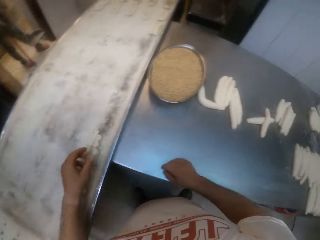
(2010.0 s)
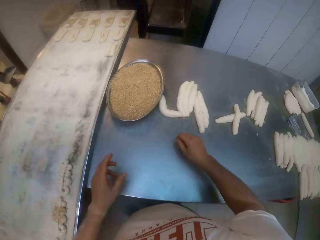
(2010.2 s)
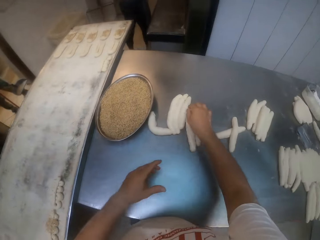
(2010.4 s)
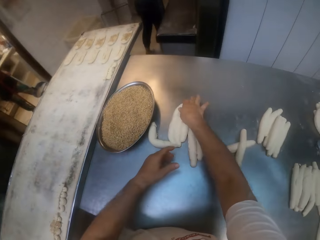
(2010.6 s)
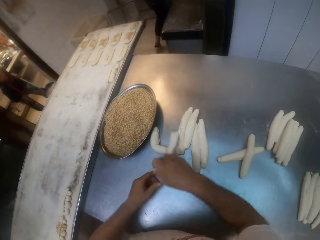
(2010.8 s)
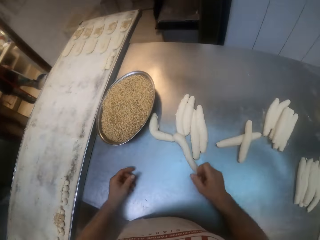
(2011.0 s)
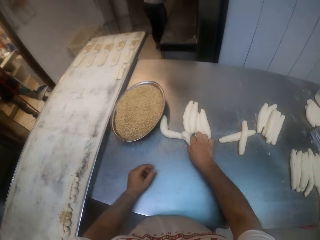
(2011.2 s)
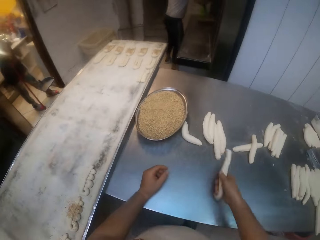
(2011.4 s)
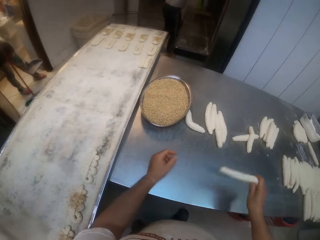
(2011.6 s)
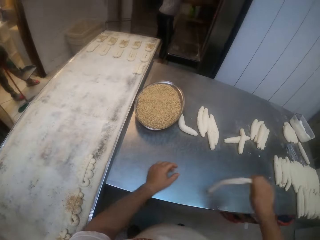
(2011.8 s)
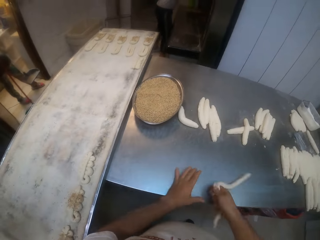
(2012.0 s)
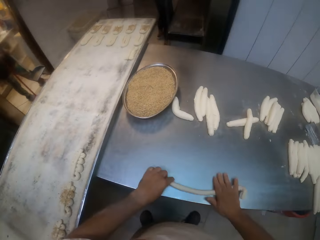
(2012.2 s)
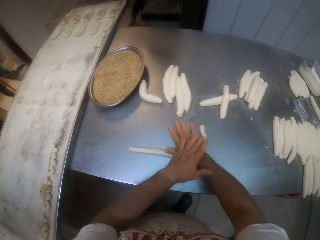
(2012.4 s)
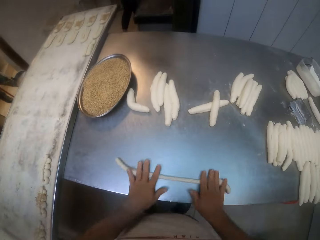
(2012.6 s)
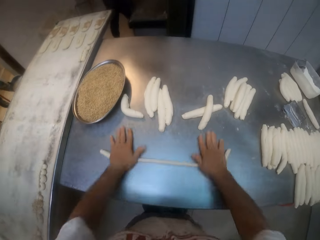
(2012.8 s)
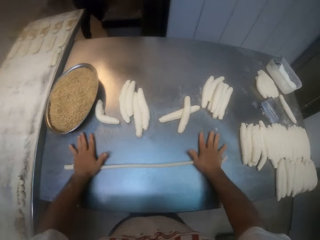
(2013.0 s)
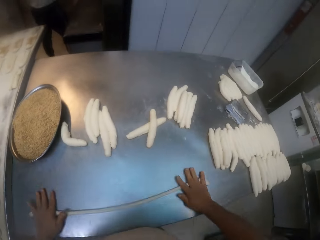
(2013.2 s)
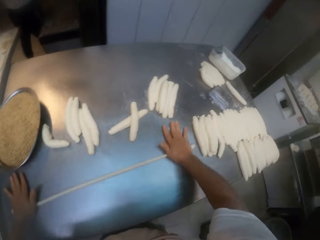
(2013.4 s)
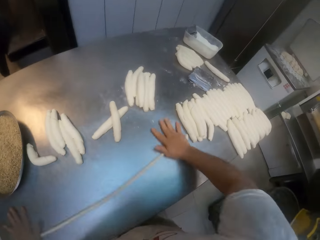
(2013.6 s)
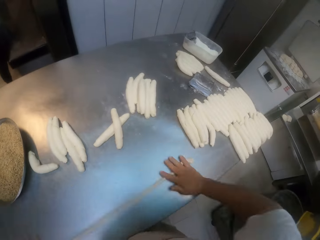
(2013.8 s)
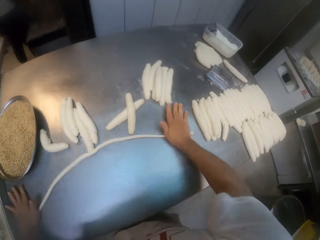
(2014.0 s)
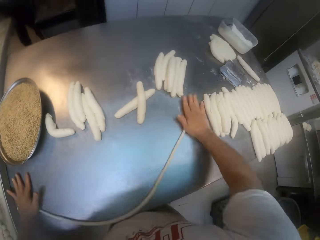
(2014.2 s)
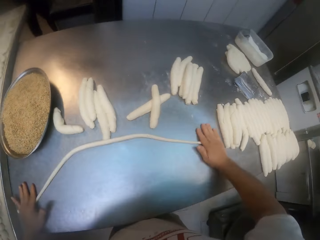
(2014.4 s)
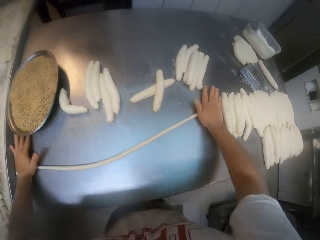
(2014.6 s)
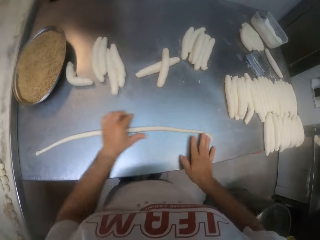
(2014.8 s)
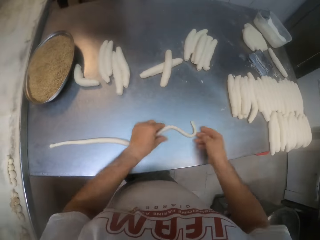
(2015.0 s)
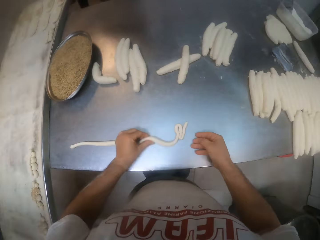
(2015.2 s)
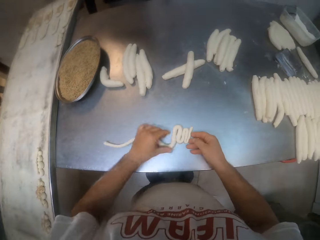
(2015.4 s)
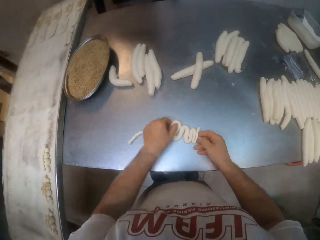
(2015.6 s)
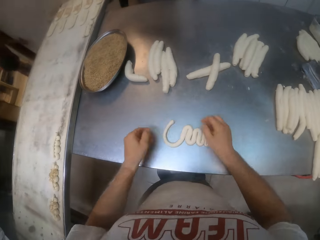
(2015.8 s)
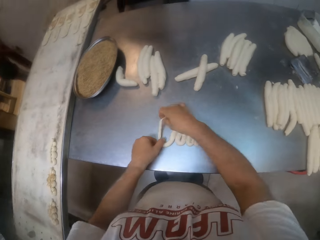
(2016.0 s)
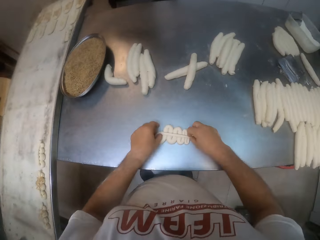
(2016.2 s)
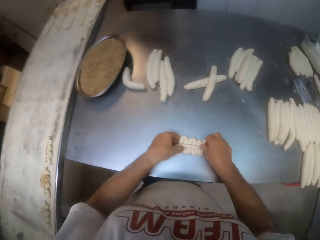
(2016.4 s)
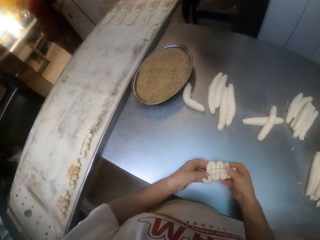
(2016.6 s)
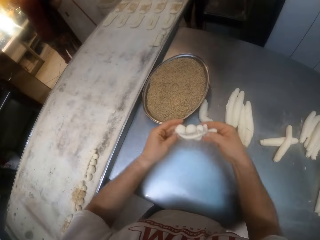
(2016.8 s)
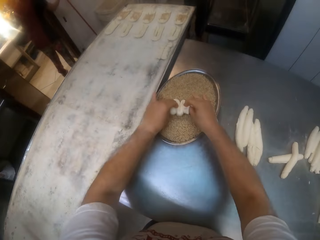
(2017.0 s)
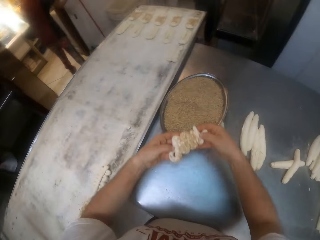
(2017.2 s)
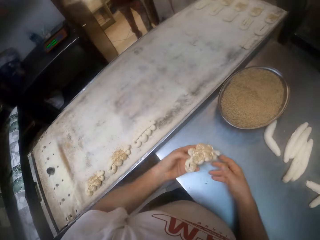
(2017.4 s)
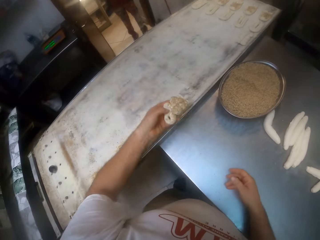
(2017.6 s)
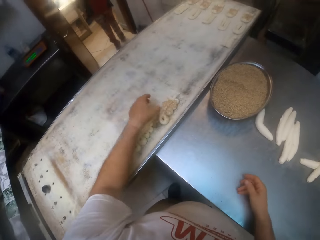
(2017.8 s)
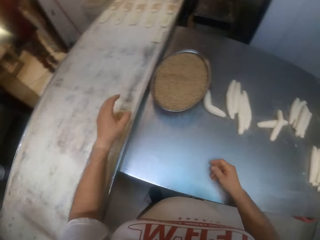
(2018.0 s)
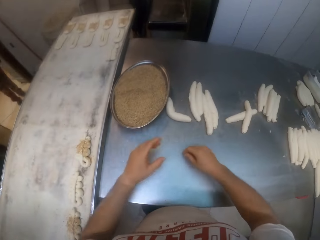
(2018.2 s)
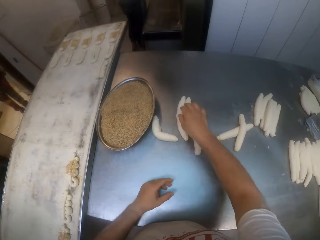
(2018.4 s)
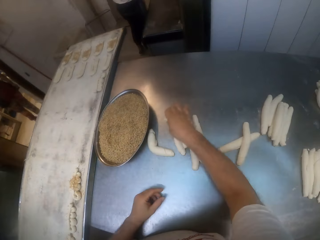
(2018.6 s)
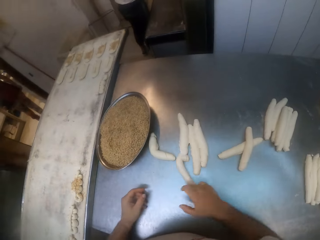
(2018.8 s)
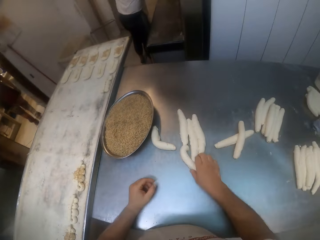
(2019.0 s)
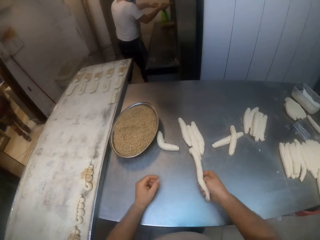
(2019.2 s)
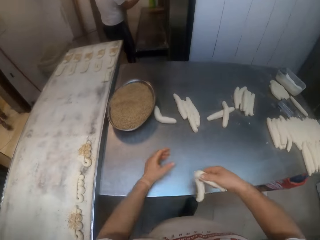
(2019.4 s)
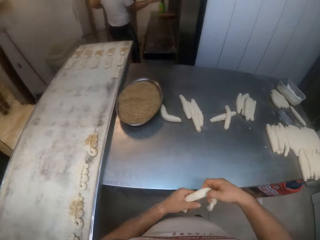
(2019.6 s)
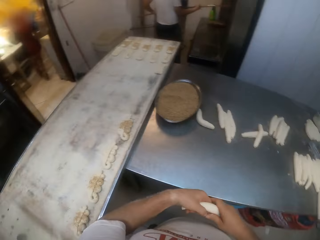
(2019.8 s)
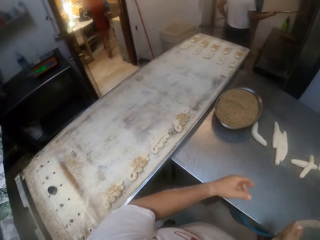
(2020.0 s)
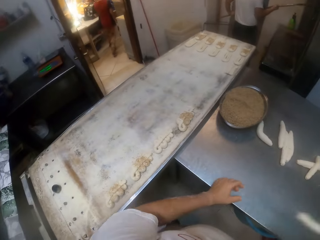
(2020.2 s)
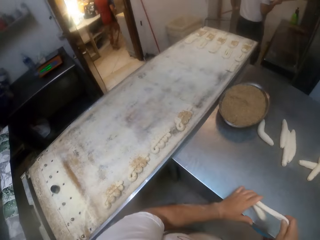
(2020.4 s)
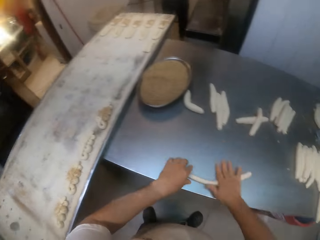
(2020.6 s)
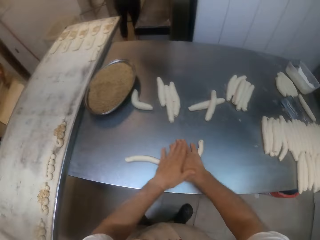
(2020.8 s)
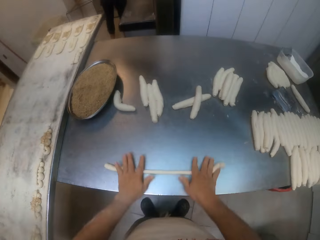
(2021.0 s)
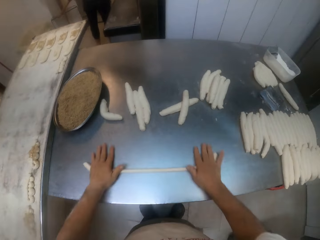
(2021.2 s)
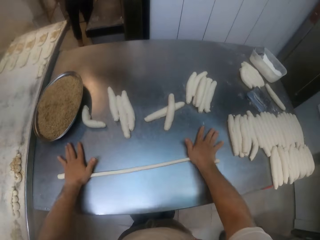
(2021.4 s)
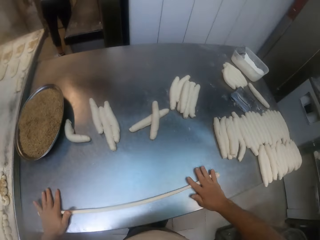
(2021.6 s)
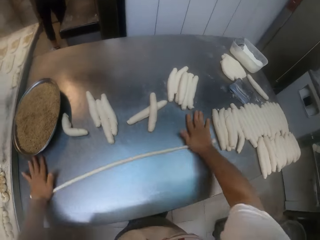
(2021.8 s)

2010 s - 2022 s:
The camera wearer moves the folded dough to the baking tray with his left hand. He rolls the rolled dough on the table with both hands. He folds the rolled dough on the table with both hands. He puts the folded dough into the tray of steads with both hands. He moves the dough from the stead tray to the baking tray with his left hand. He rolls the rolled dough on the table with both hands.

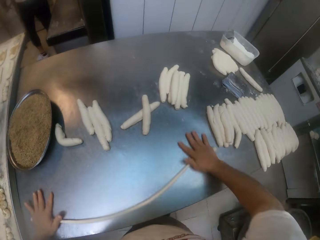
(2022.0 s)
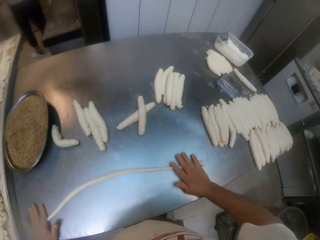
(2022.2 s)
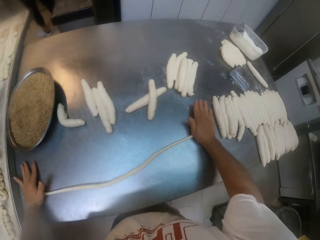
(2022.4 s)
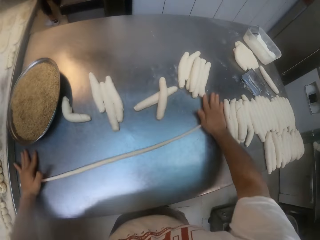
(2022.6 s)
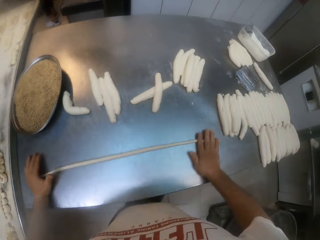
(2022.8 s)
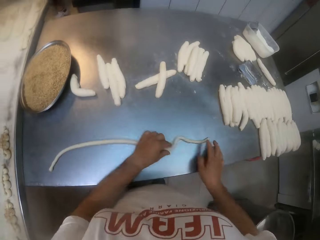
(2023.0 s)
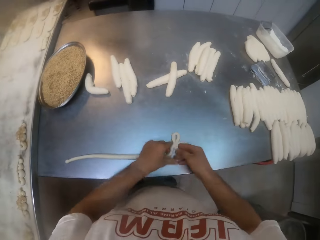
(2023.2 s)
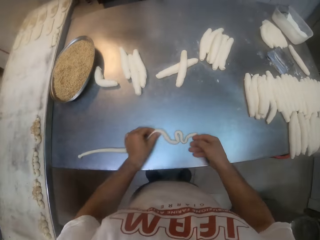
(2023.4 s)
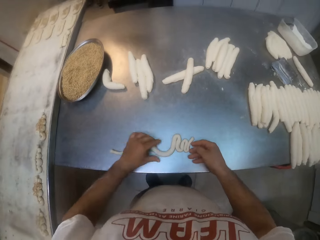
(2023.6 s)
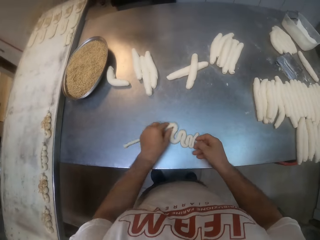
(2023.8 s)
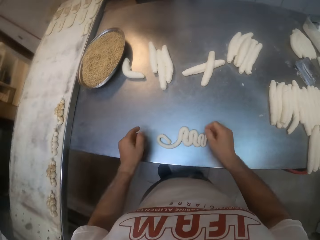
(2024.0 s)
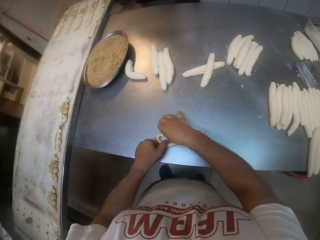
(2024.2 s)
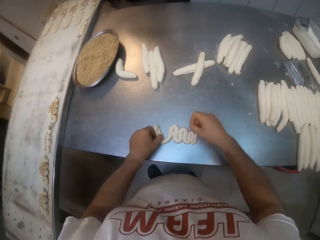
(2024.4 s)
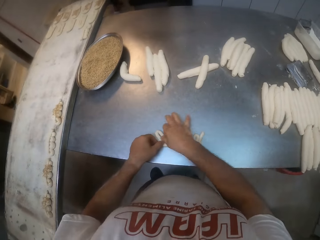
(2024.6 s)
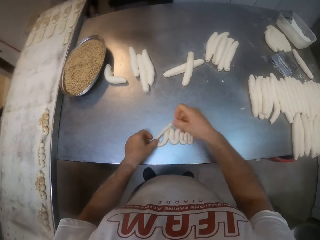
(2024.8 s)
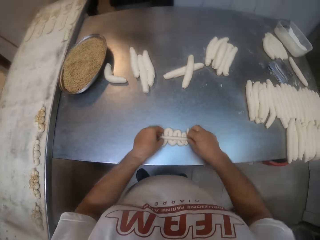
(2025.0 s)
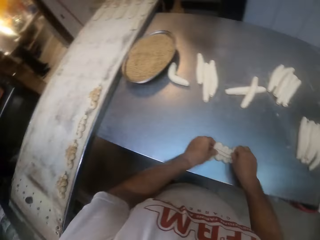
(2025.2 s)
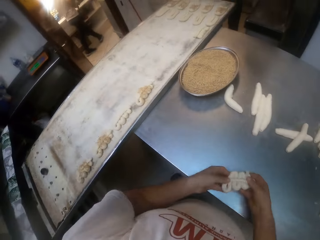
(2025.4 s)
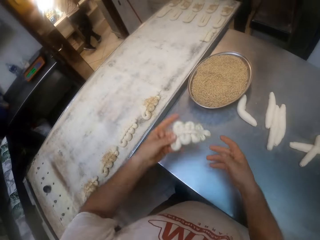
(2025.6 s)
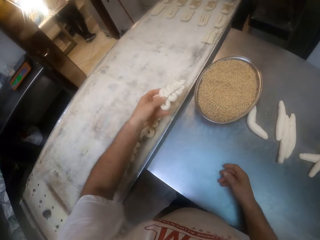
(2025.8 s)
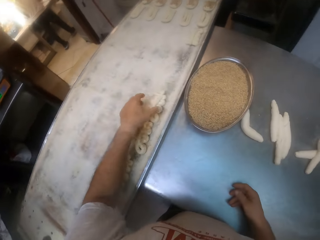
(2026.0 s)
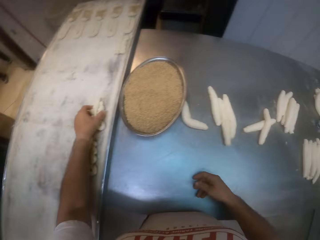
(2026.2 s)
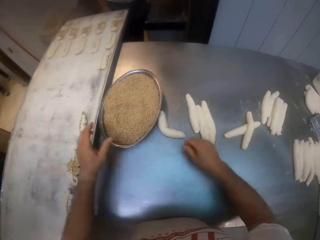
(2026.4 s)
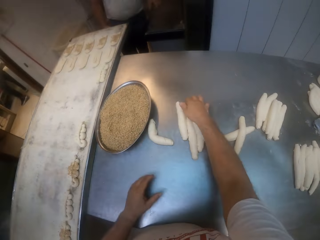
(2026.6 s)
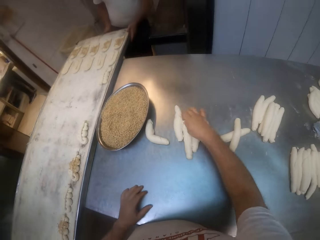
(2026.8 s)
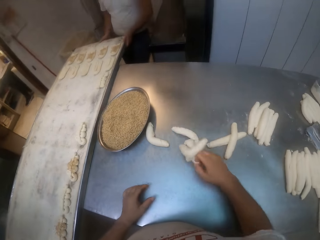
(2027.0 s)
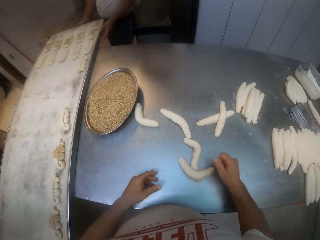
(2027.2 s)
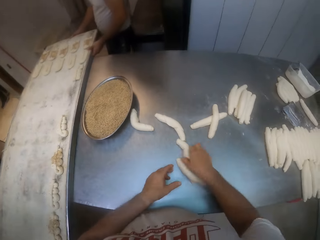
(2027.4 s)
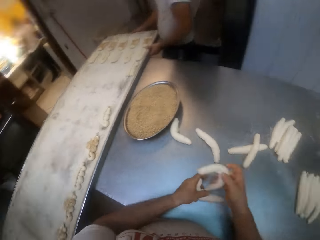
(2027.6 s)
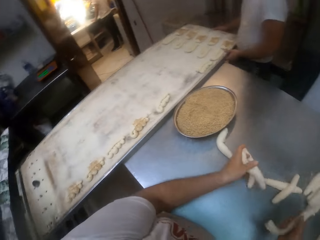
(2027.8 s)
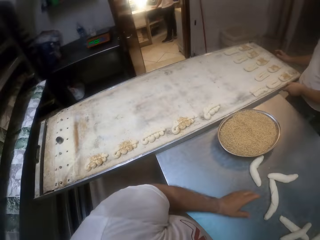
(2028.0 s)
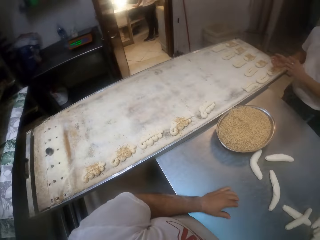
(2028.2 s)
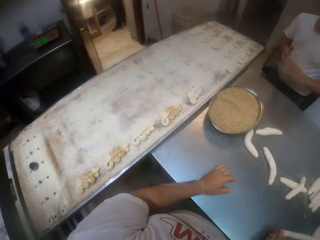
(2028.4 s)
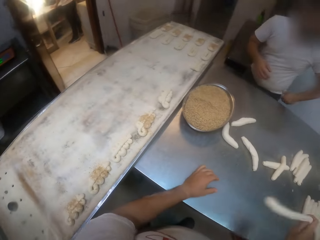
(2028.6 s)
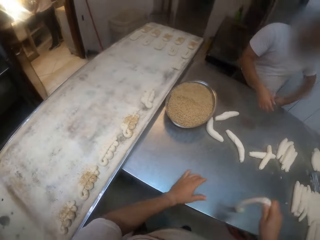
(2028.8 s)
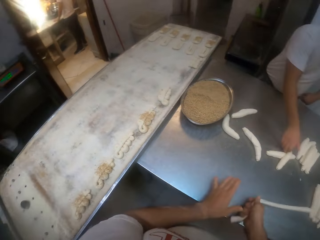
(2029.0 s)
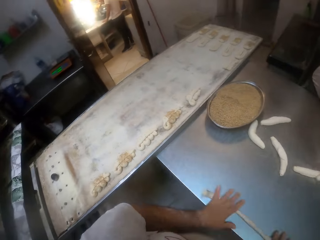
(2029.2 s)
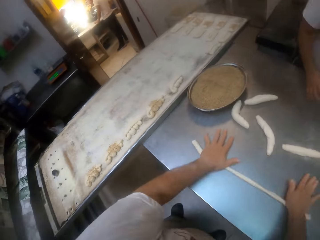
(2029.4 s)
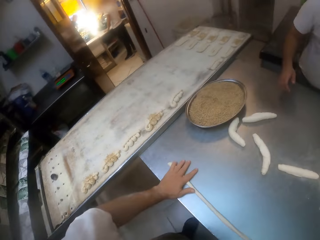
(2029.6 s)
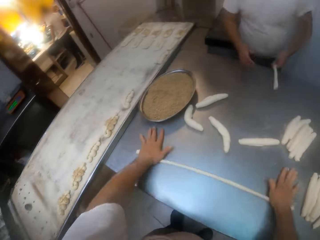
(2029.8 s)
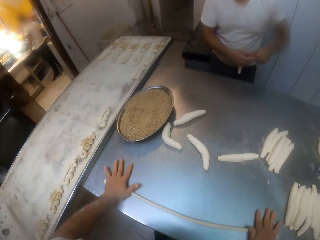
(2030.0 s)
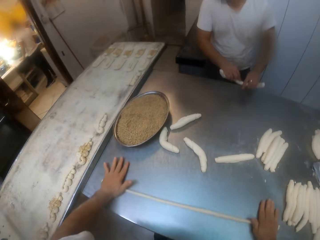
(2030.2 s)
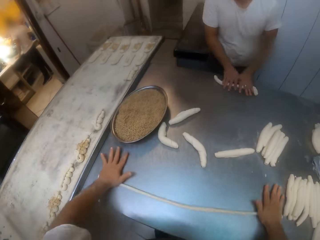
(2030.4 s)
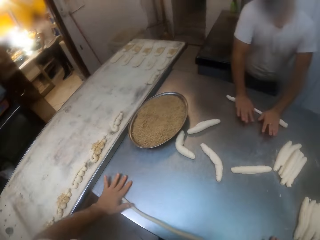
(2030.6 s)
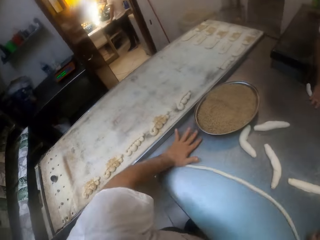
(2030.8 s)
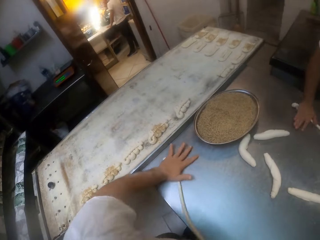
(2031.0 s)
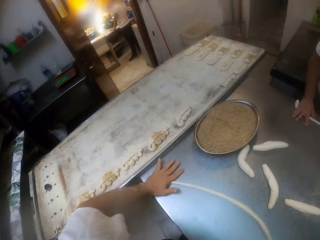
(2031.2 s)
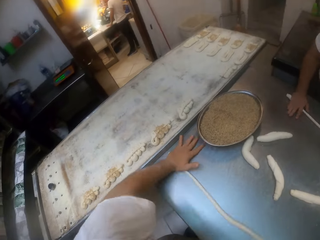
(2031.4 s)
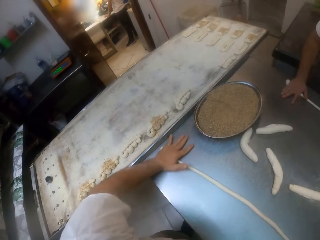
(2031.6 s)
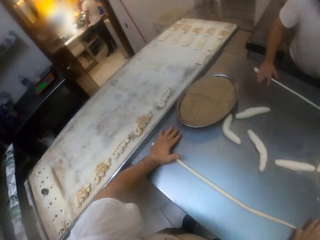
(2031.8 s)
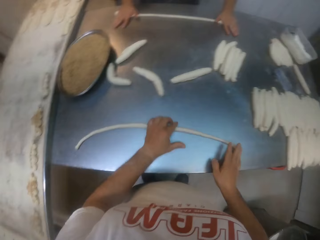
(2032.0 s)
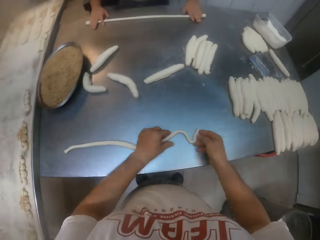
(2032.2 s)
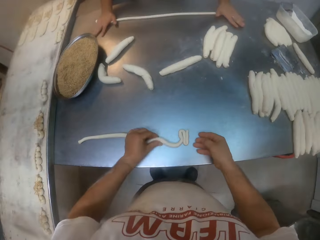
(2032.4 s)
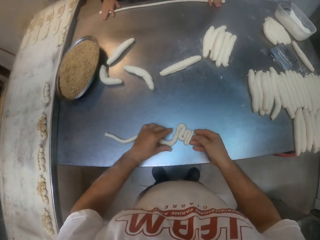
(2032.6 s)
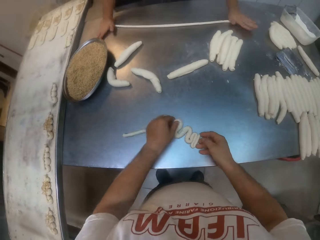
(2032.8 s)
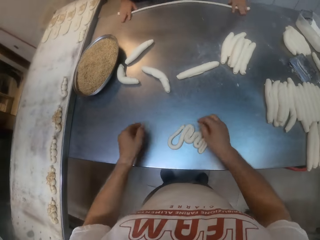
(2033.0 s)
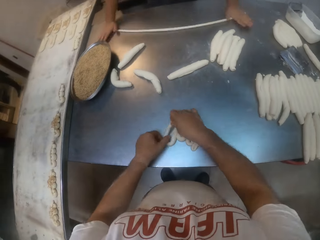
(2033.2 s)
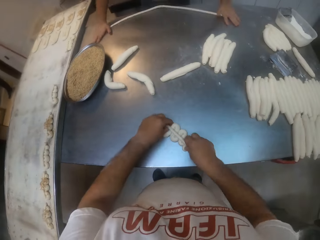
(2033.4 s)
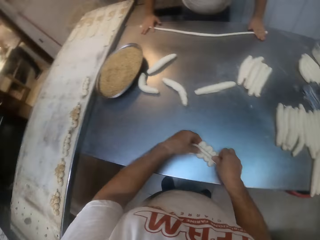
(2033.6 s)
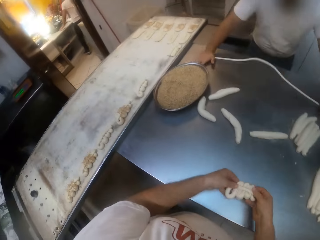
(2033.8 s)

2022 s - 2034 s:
The camera wearer folds the rolled dough on the table with both hands. He moves the folded dough to the baking tray with his left hand. He rolls the rolled dough on the table with both hands. The man rolls the rolled dough on the table with both hands. The camera wearer folds the rolled dough on the table with both hands.
